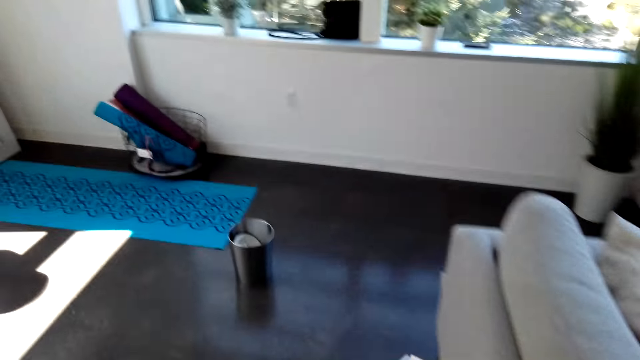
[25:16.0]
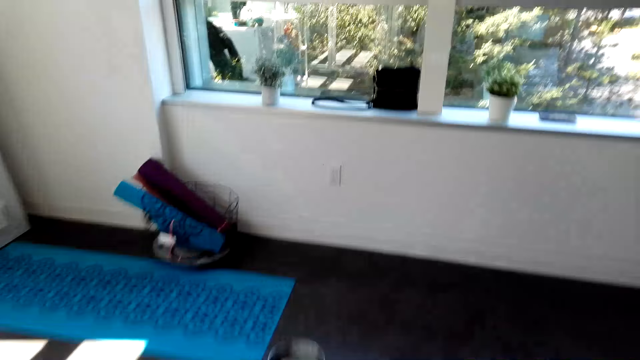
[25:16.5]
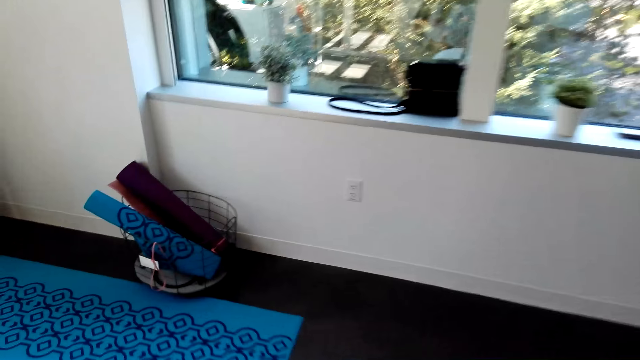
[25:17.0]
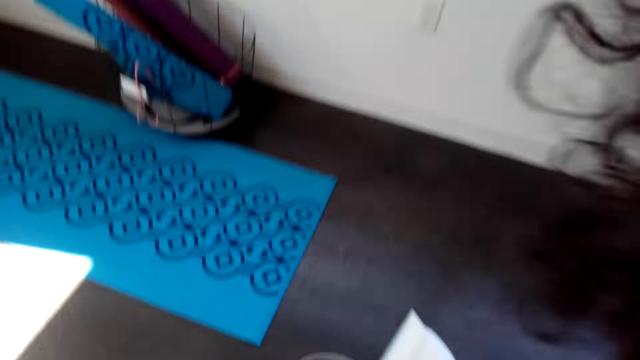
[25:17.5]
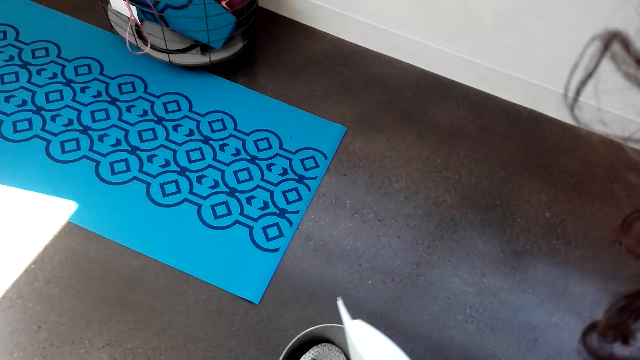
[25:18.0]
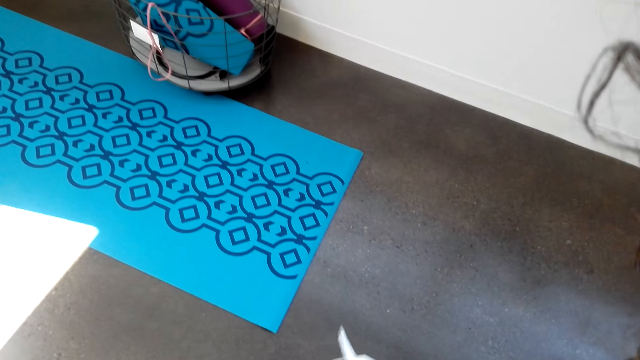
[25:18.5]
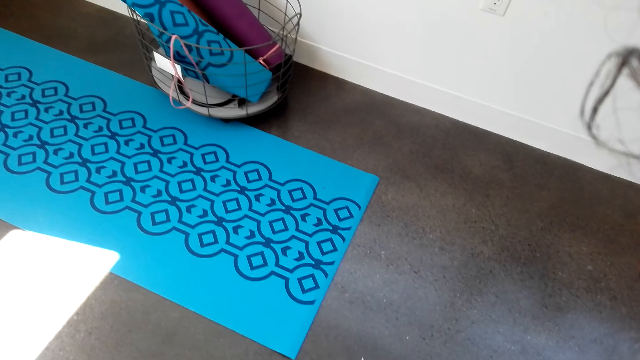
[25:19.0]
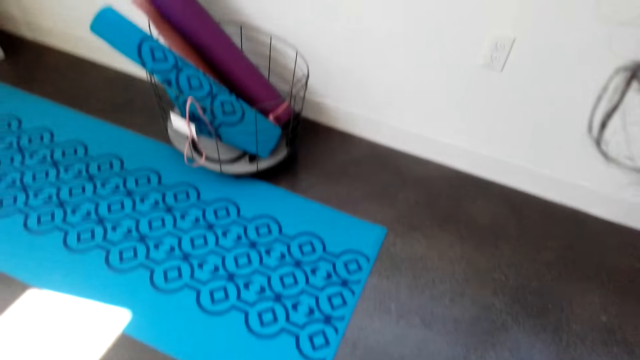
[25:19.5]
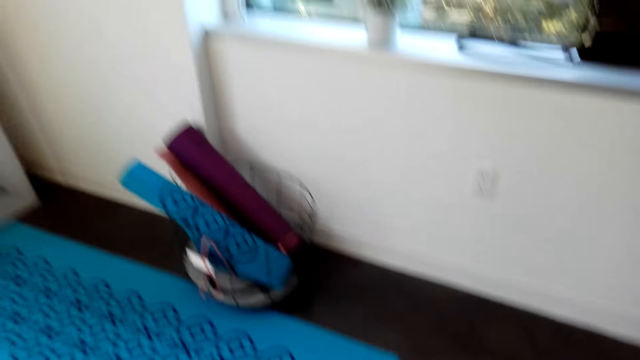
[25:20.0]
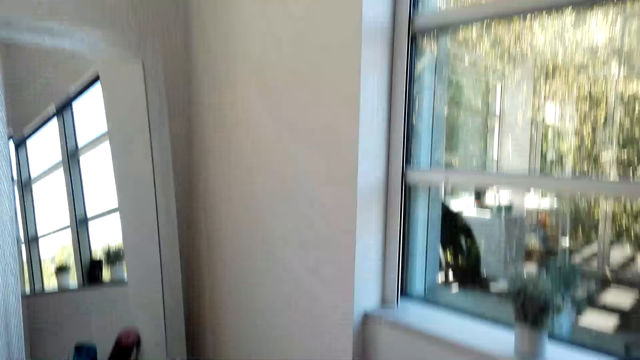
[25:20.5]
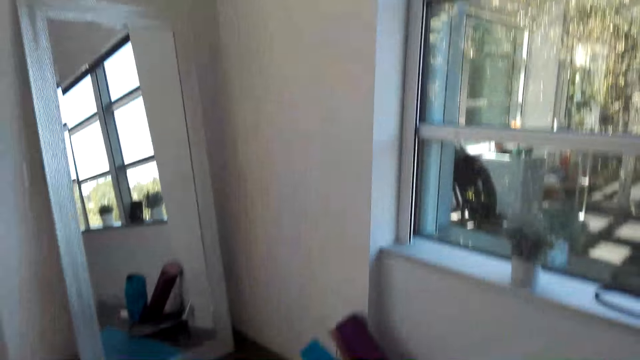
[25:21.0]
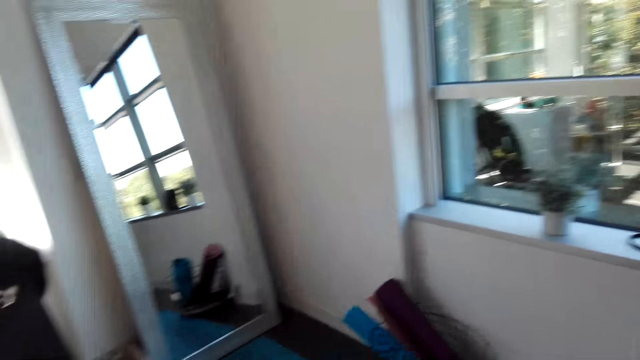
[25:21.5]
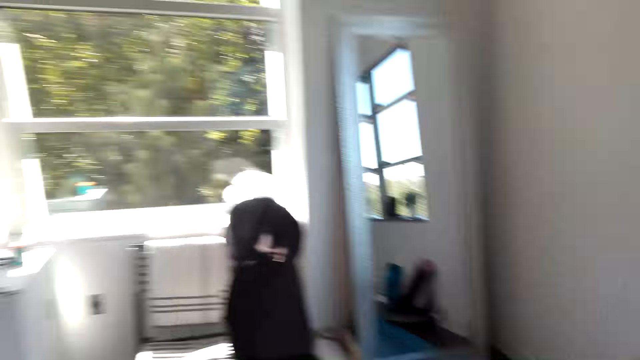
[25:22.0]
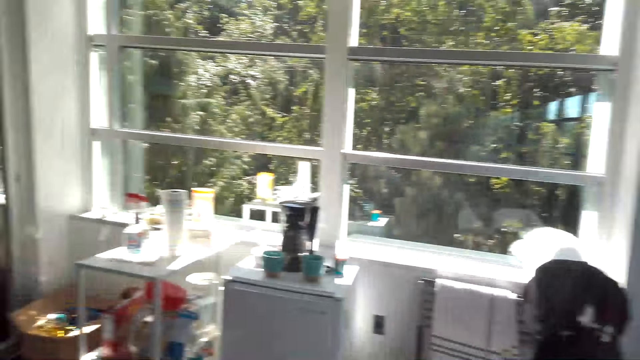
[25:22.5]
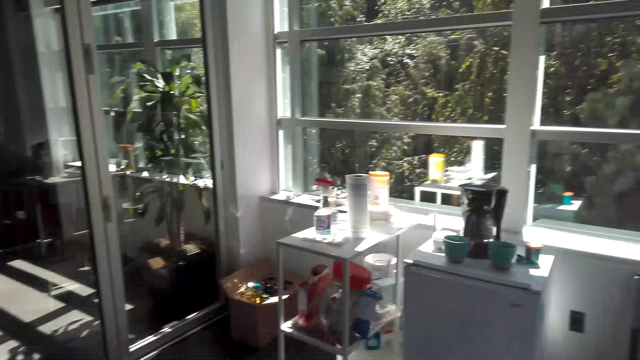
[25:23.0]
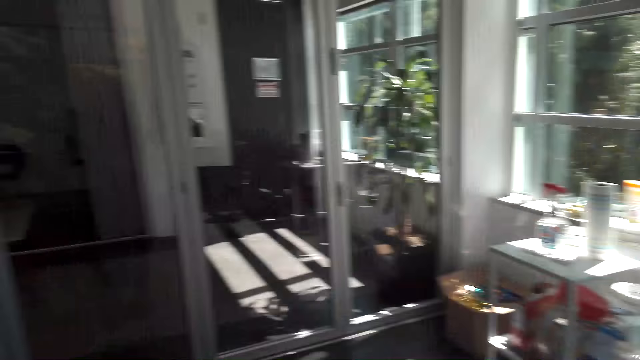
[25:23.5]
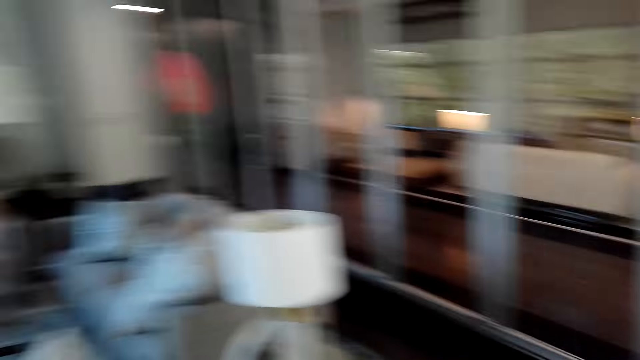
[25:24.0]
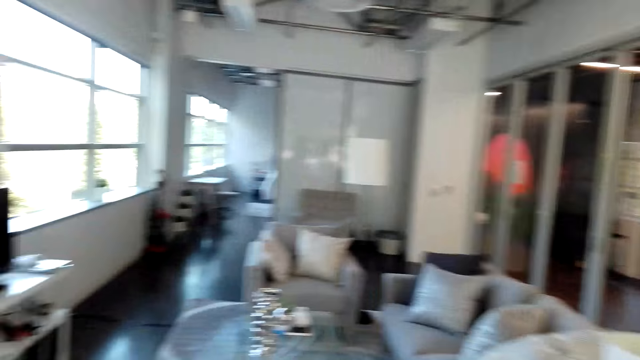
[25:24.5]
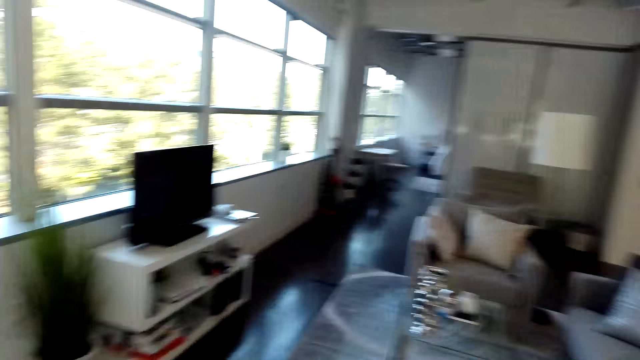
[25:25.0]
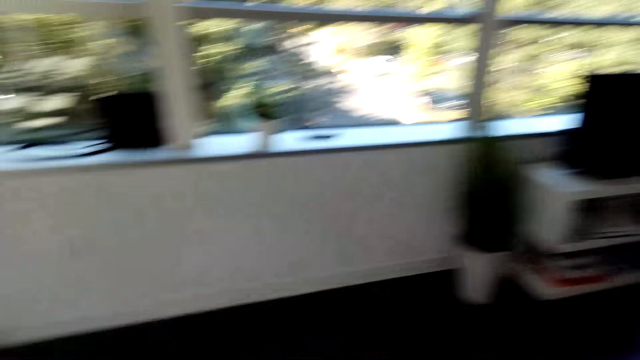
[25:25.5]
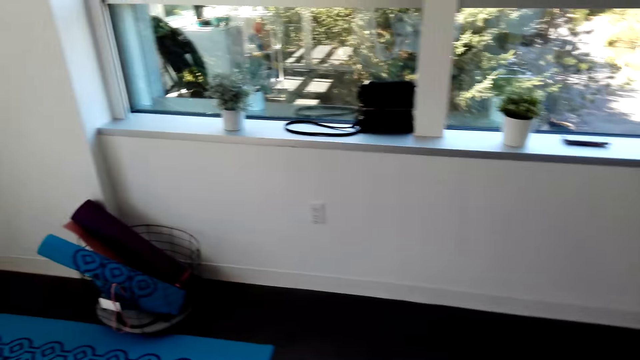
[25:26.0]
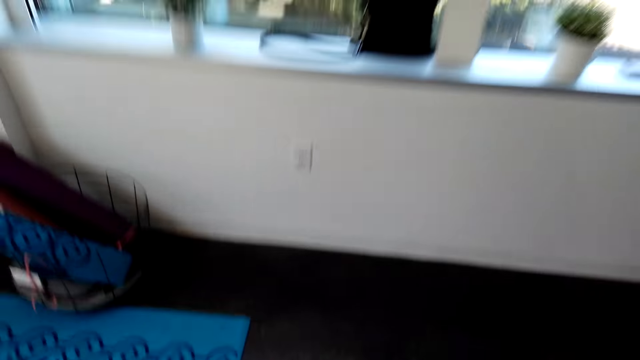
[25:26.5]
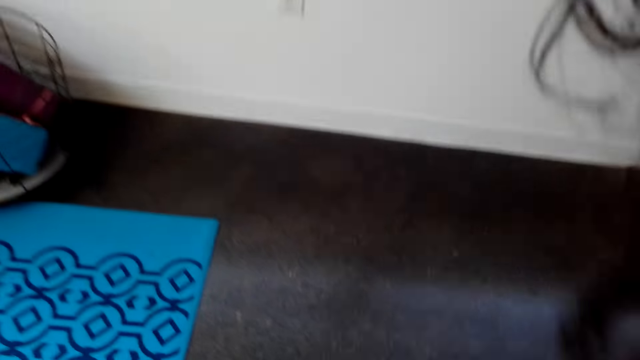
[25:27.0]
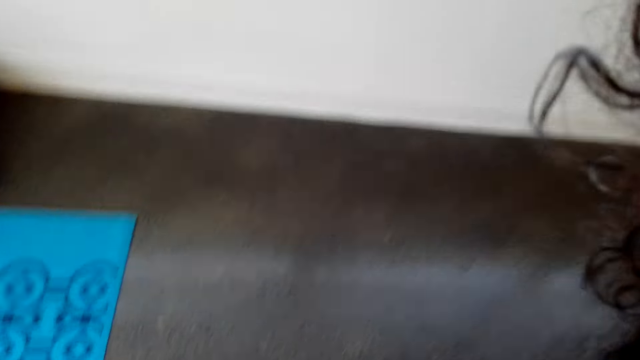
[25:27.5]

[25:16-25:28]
The camera wearer pours dirt in a can with a pan. They walk around the room.

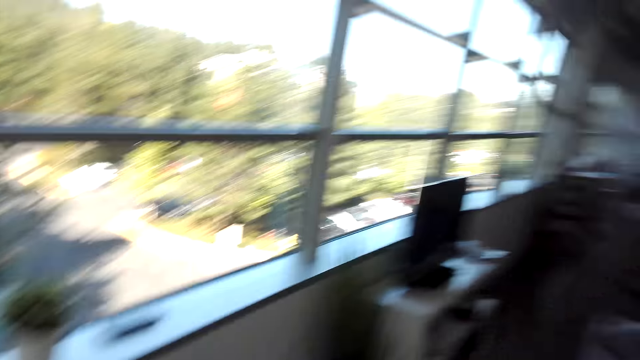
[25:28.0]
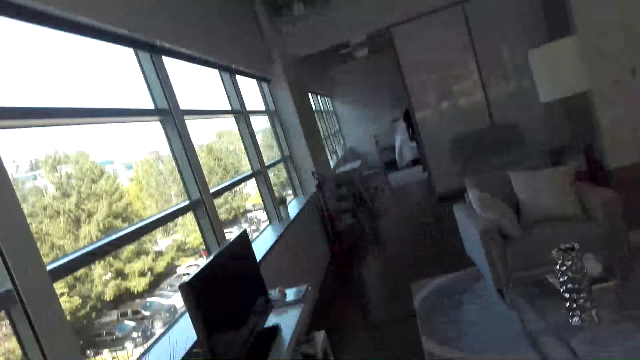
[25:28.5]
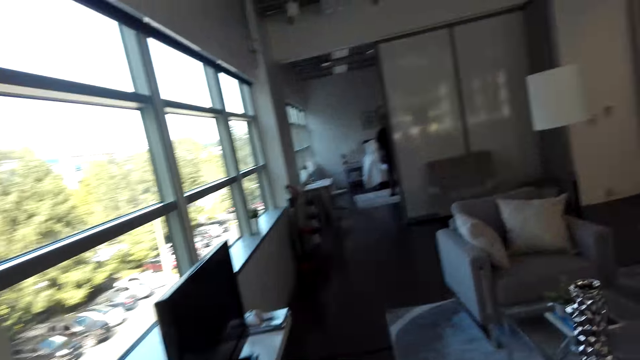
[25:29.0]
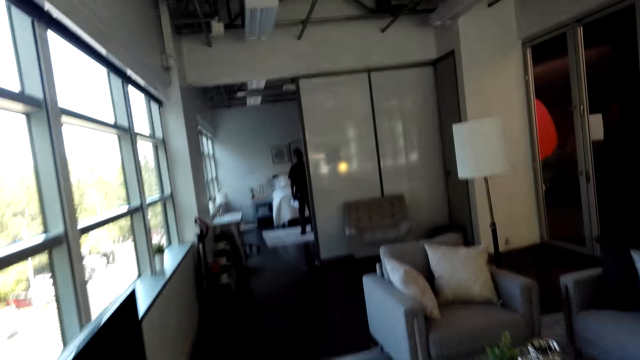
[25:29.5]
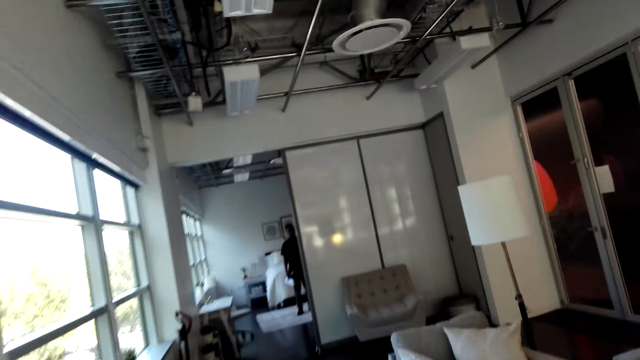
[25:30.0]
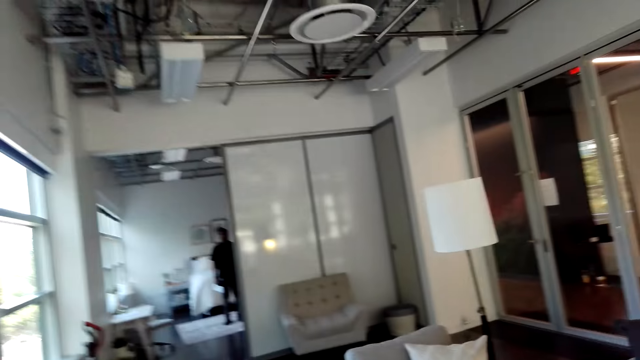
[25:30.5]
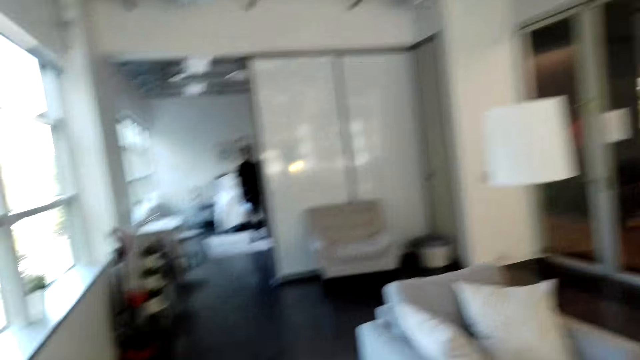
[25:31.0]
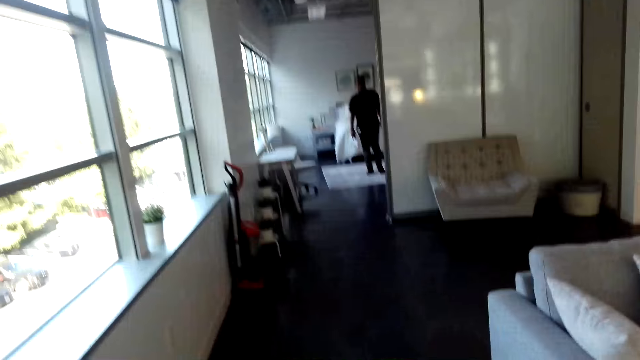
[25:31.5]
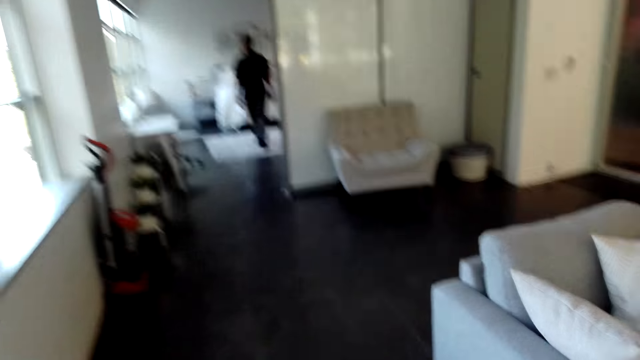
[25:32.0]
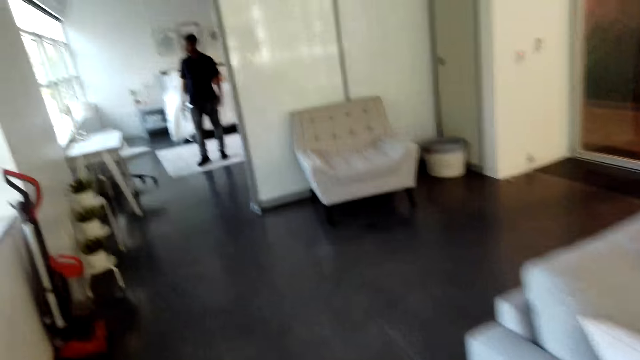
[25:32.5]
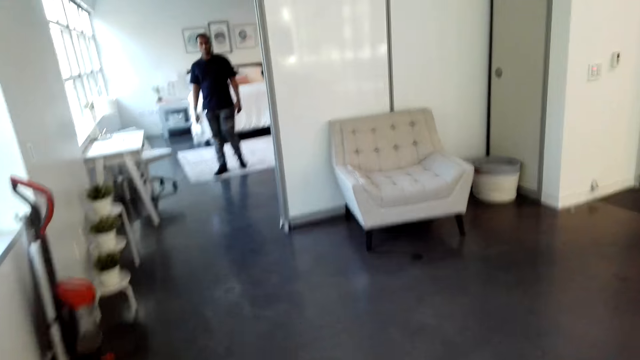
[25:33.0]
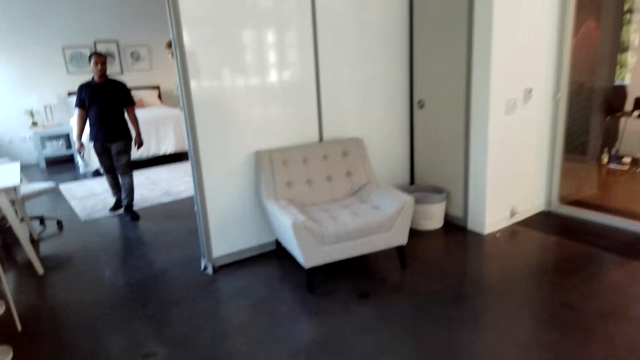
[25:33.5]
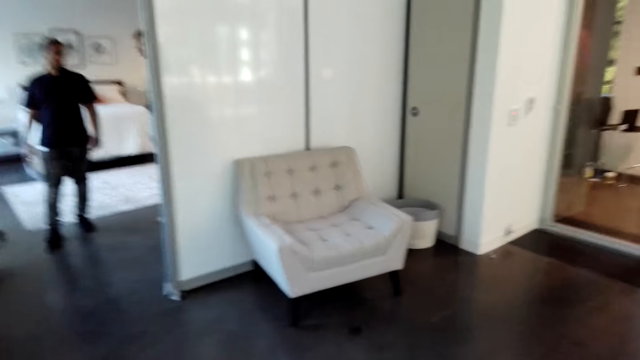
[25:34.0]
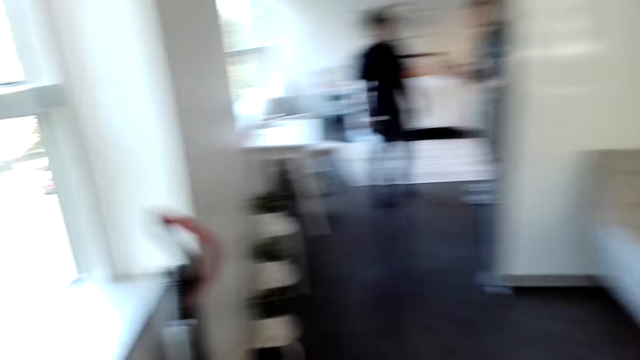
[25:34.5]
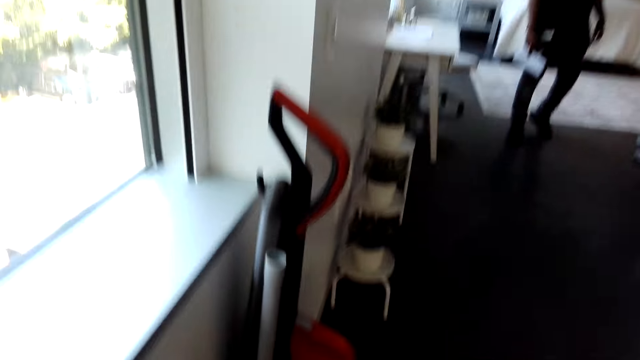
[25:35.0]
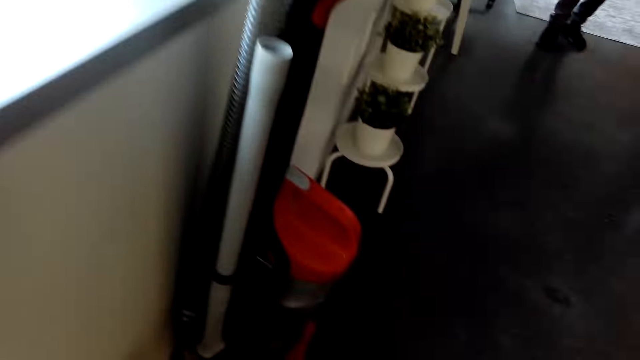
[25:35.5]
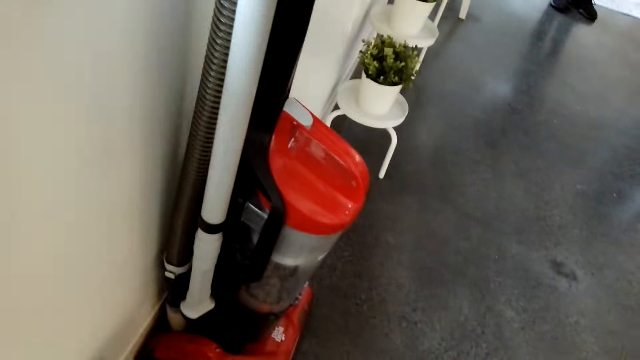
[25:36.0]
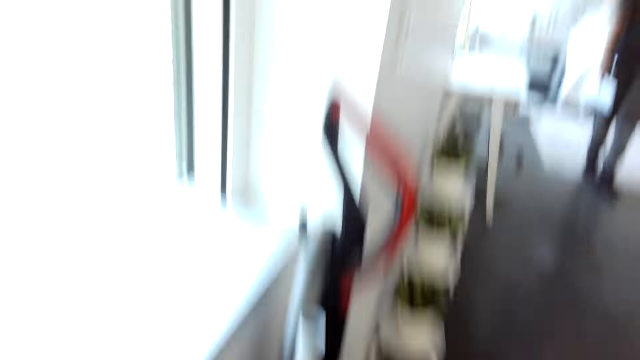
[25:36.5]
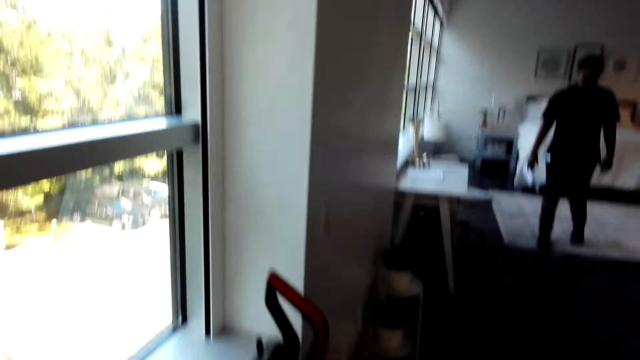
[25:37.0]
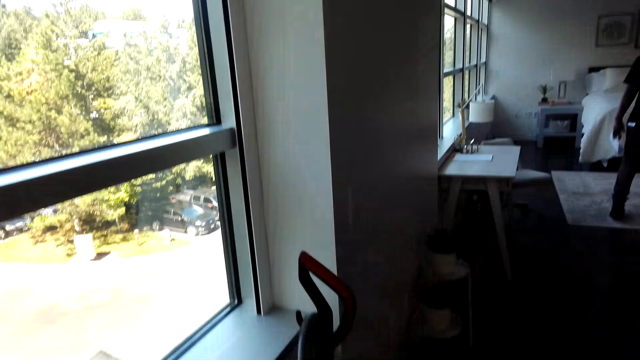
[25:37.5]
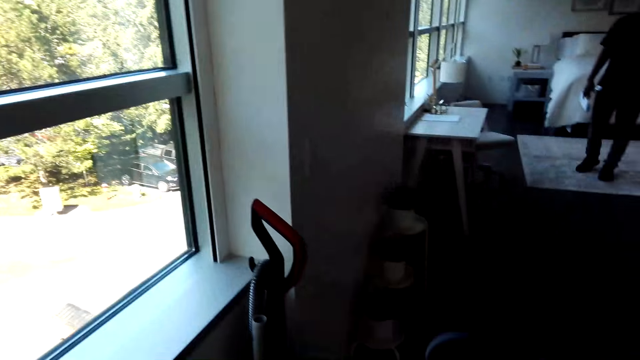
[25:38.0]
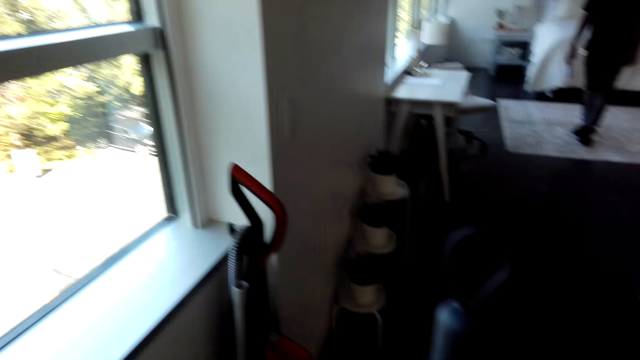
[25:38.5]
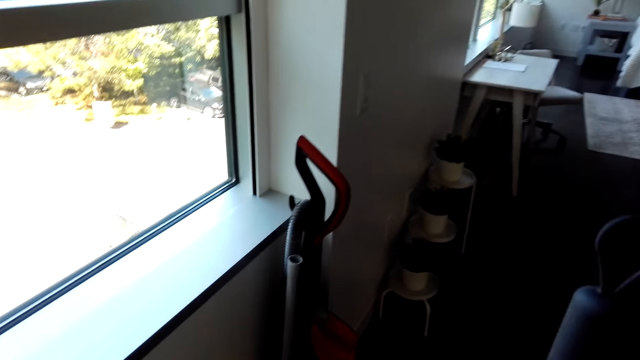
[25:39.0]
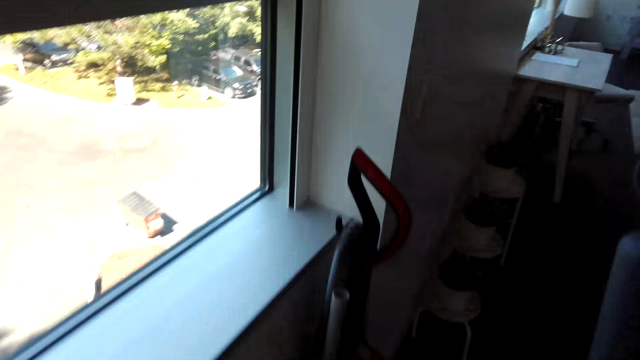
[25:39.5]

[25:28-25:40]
The camera wearer walks around the room.
